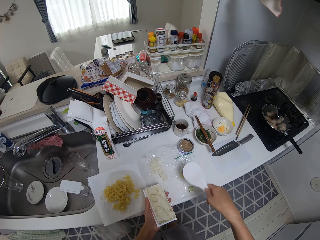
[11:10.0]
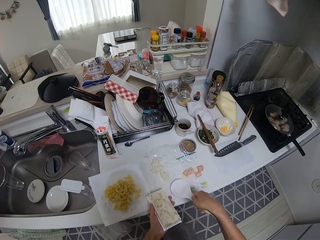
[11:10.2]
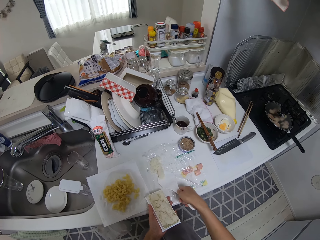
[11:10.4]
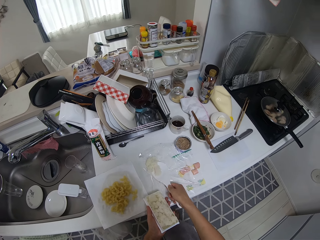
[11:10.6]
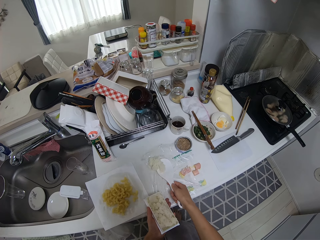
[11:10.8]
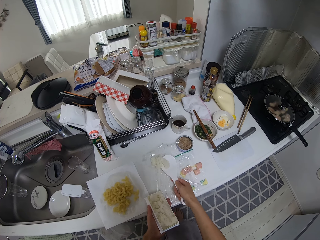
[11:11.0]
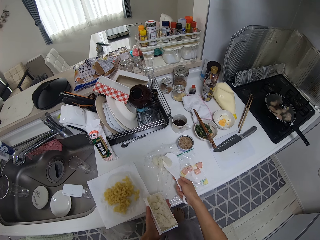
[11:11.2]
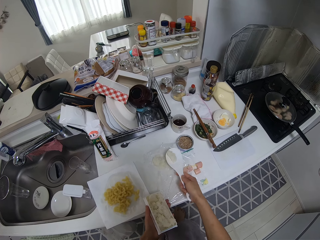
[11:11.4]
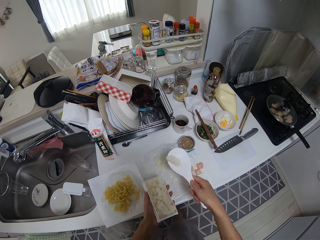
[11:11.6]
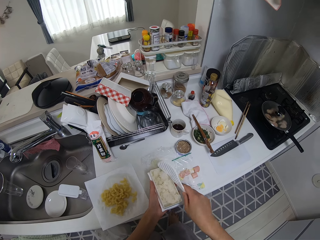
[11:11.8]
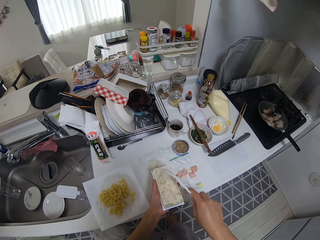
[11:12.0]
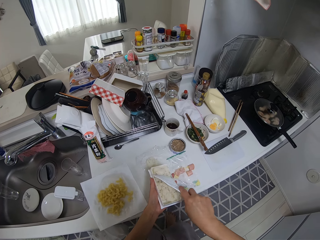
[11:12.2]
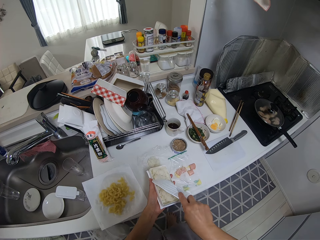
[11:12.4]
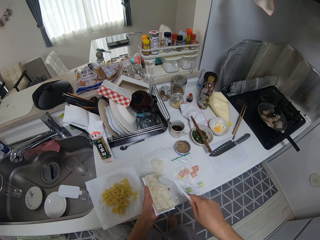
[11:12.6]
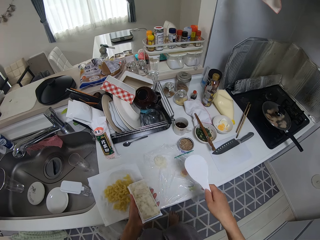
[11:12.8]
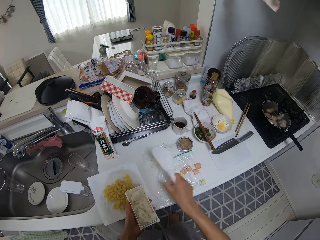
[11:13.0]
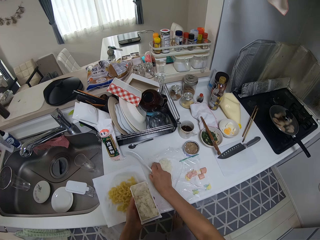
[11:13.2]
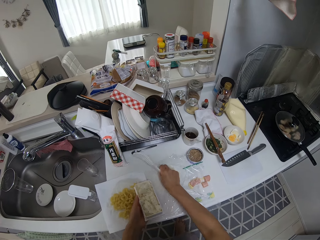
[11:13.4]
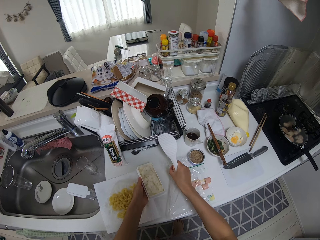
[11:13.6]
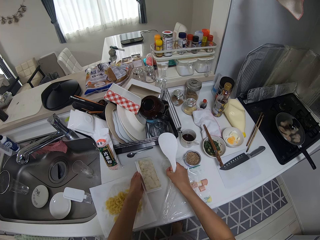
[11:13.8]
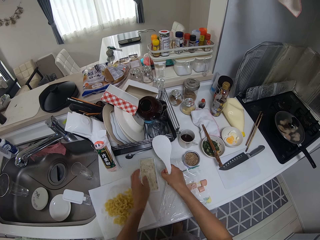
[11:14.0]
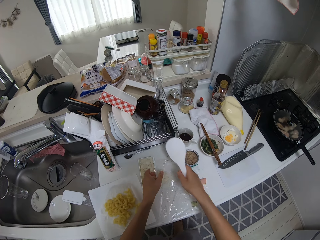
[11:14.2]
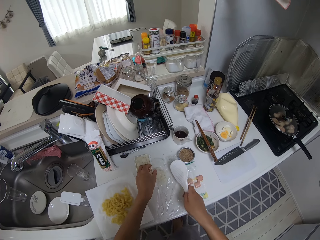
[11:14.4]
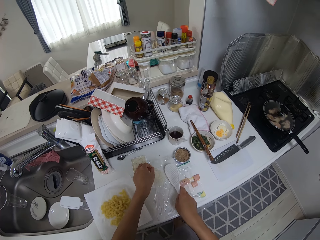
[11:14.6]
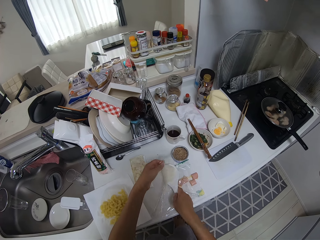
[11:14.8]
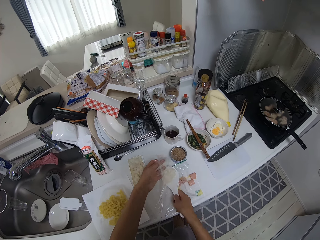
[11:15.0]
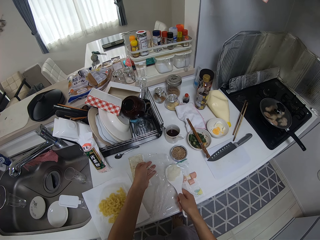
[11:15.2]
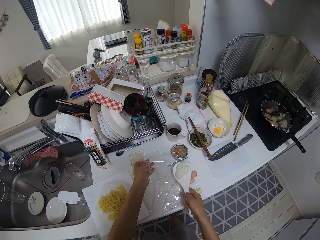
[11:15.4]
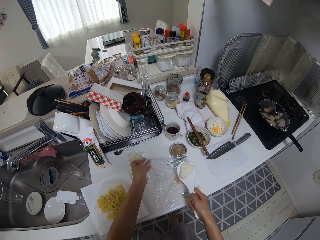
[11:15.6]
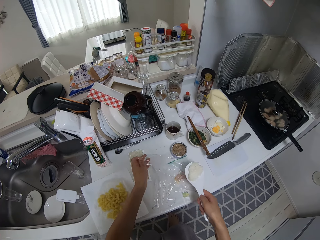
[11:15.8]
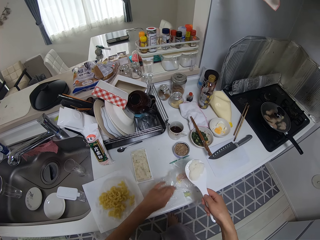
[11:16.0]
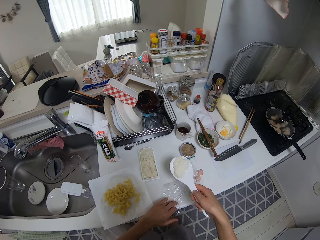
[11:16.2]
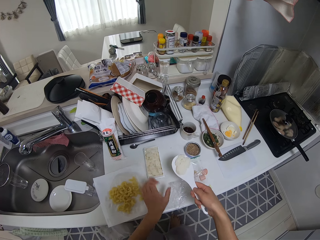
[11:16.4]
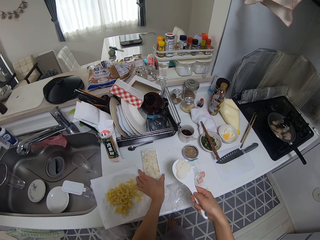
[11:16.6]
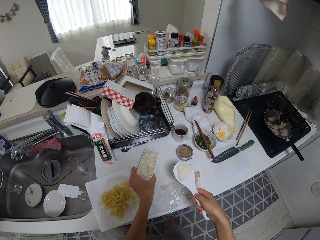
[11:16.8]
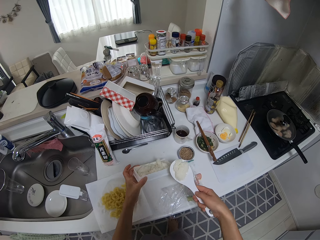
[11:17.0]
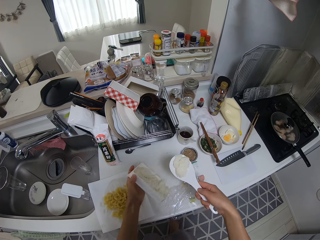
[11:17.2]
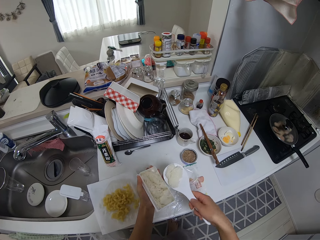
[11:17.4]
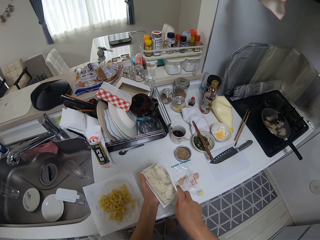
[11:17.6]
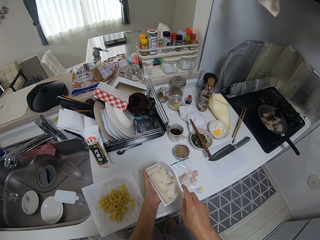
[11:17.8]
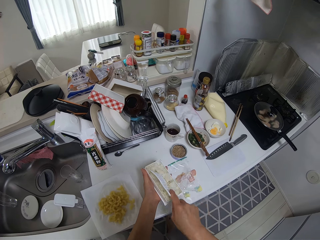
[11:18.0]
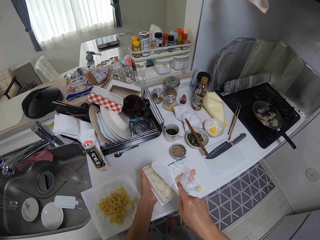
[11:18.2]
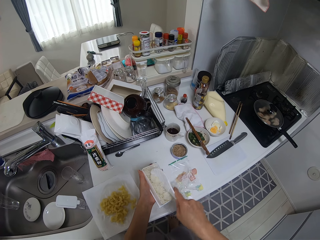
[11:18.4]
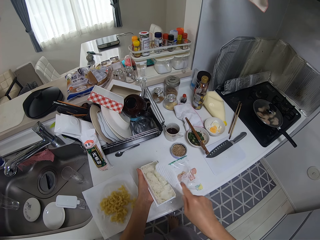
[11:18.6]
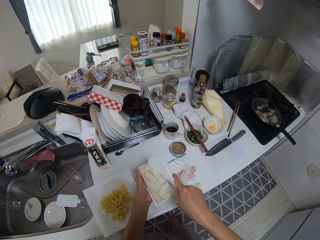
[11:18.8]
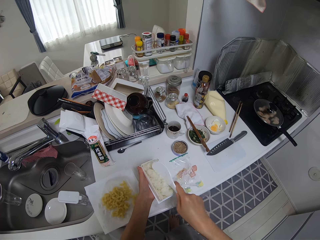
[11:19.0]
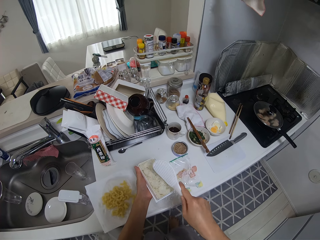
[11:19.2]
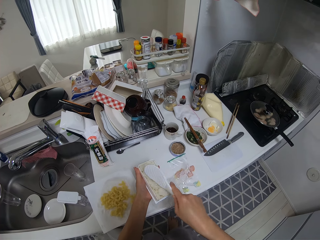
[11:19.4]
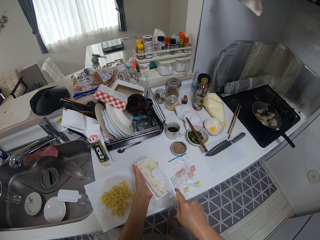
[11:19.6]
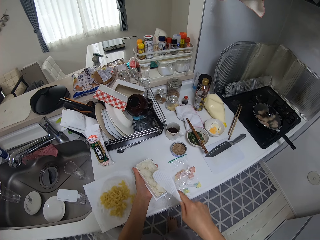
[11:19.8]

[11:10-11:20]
The camera wearer packs food from a nylon of food with the spoon. They pour food into the container with the spoon. They drop the container on the kitchen surface. They pack food from the nylon of food into the spoon. They put a dish on the sink. They pick up the container from the kitchen surface. They pour food into the container with the spoon.

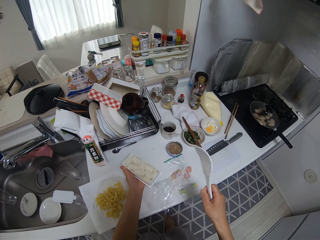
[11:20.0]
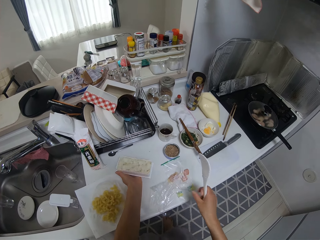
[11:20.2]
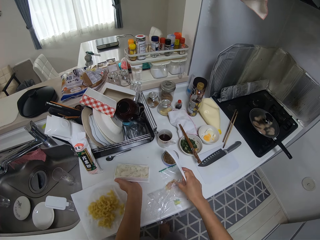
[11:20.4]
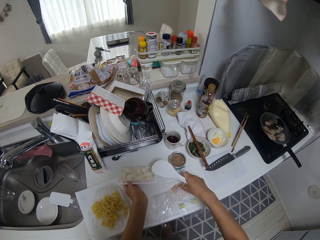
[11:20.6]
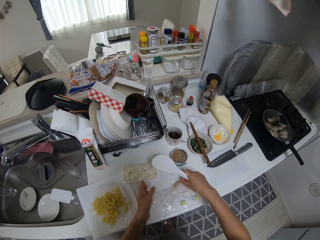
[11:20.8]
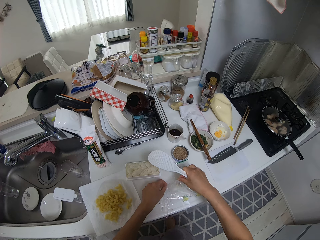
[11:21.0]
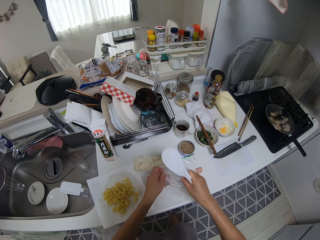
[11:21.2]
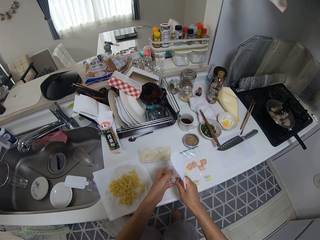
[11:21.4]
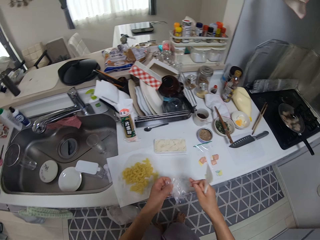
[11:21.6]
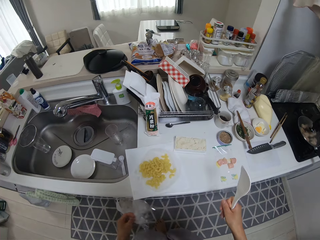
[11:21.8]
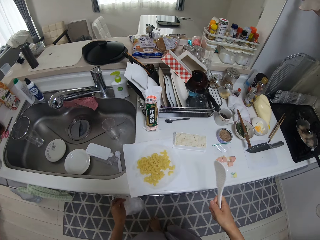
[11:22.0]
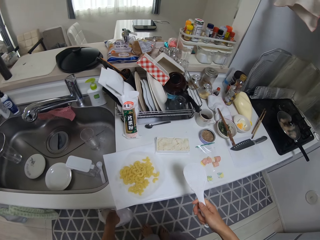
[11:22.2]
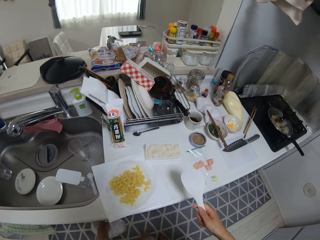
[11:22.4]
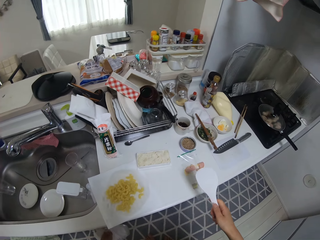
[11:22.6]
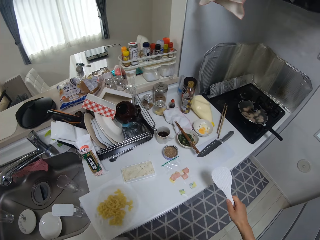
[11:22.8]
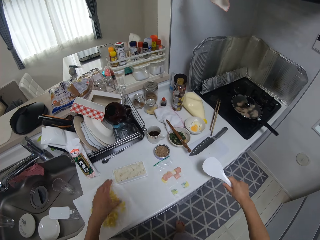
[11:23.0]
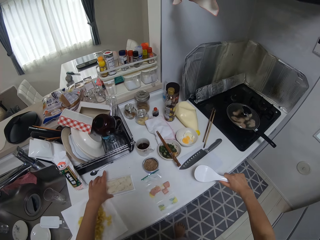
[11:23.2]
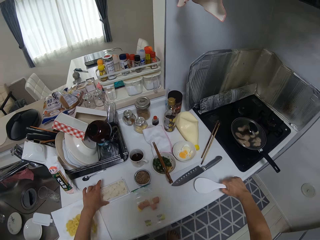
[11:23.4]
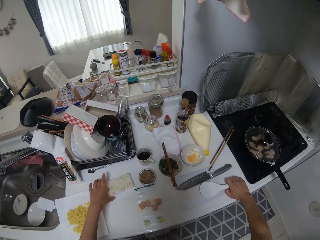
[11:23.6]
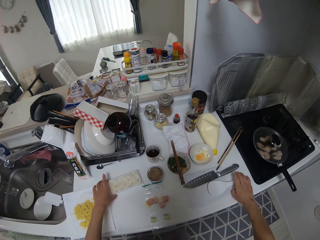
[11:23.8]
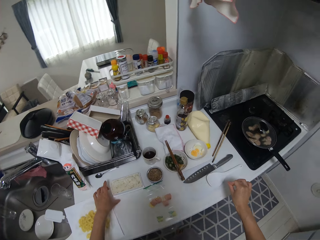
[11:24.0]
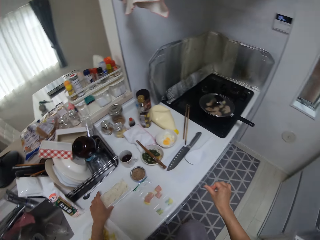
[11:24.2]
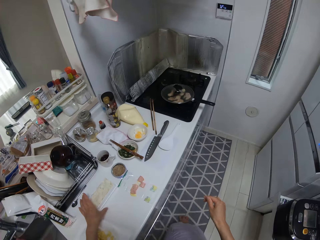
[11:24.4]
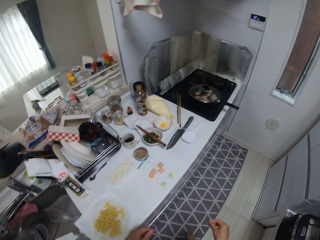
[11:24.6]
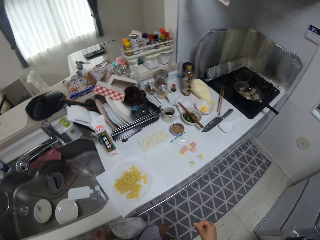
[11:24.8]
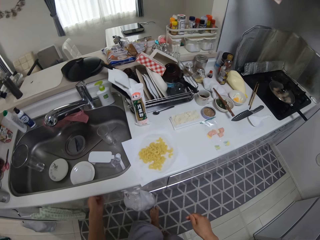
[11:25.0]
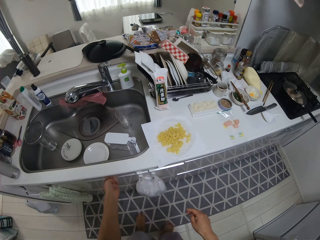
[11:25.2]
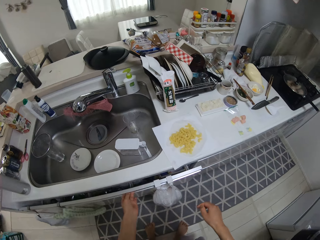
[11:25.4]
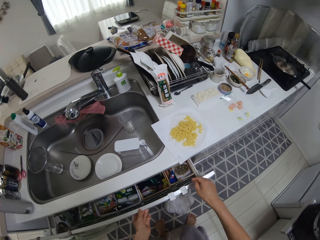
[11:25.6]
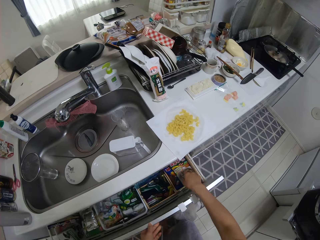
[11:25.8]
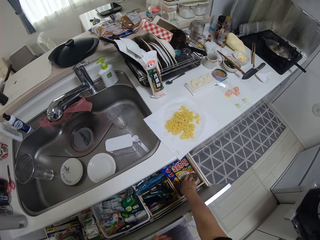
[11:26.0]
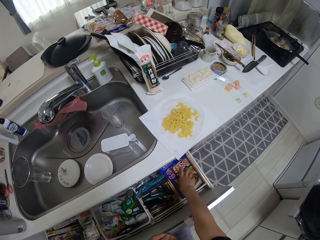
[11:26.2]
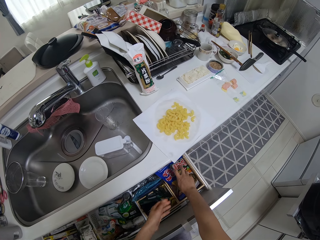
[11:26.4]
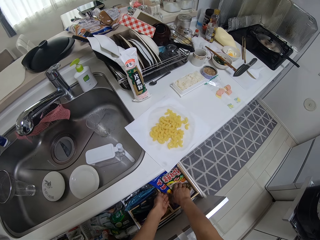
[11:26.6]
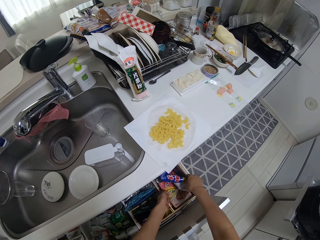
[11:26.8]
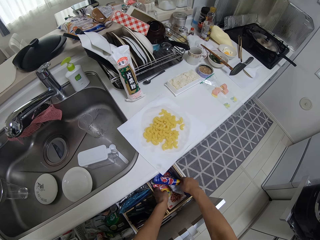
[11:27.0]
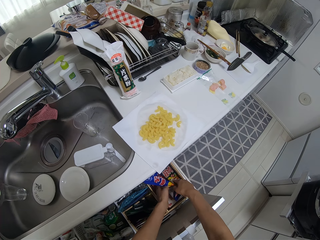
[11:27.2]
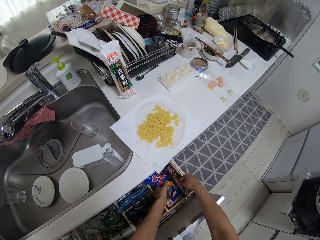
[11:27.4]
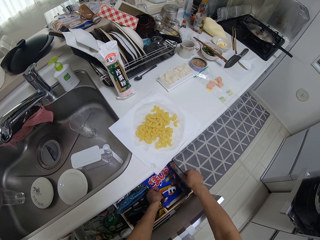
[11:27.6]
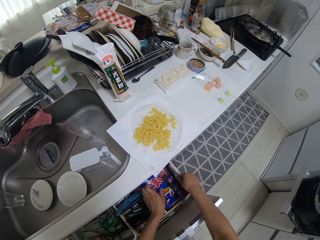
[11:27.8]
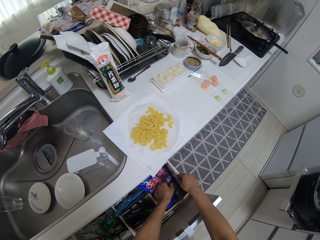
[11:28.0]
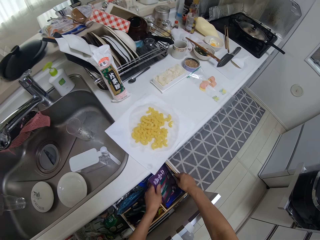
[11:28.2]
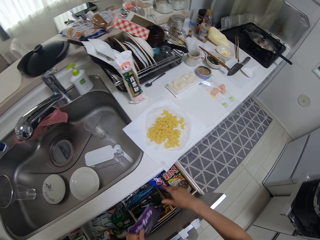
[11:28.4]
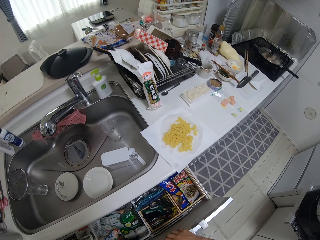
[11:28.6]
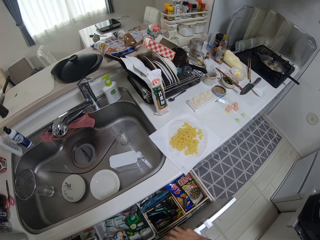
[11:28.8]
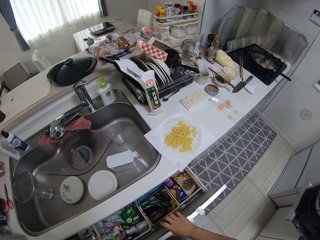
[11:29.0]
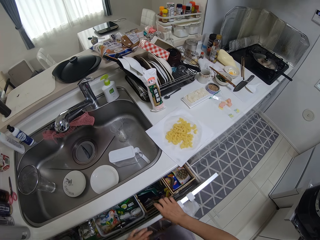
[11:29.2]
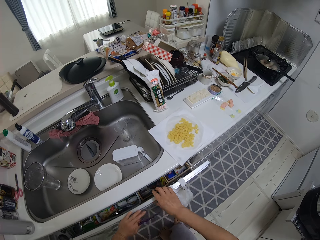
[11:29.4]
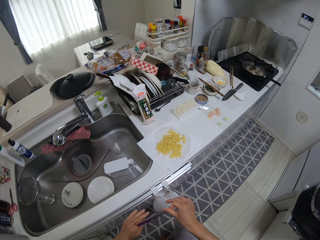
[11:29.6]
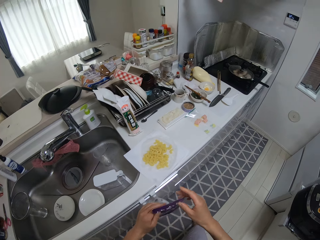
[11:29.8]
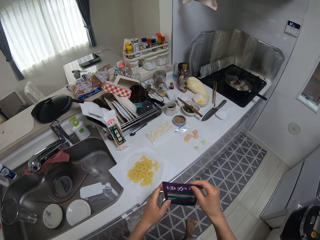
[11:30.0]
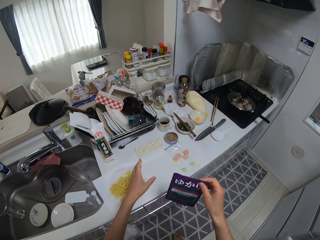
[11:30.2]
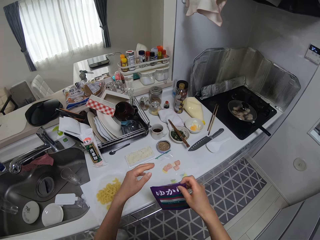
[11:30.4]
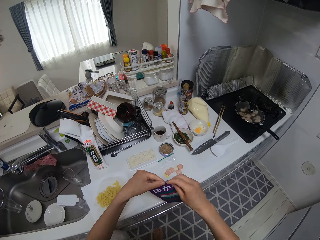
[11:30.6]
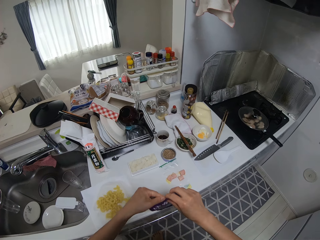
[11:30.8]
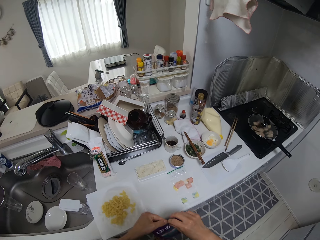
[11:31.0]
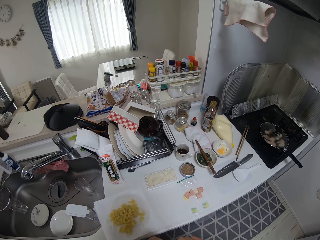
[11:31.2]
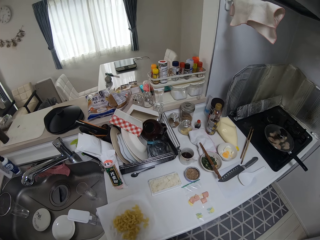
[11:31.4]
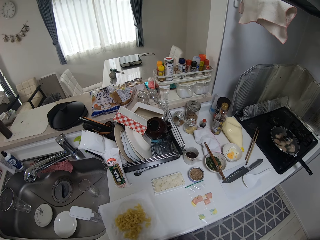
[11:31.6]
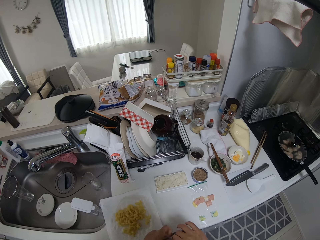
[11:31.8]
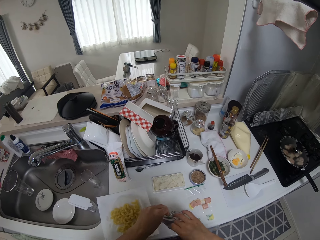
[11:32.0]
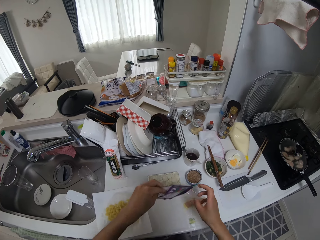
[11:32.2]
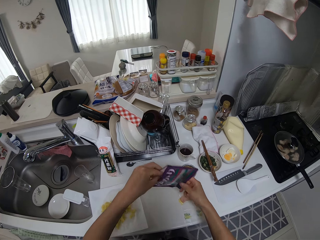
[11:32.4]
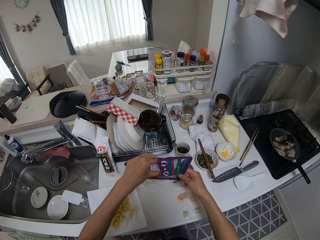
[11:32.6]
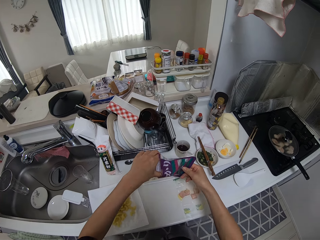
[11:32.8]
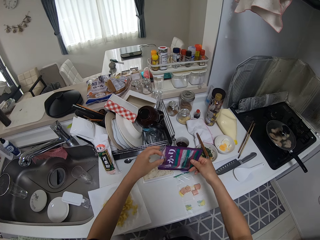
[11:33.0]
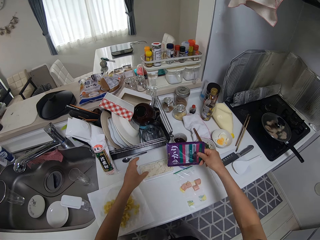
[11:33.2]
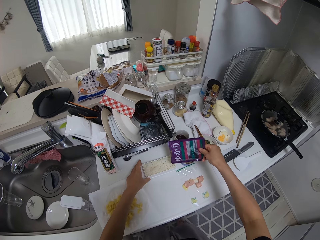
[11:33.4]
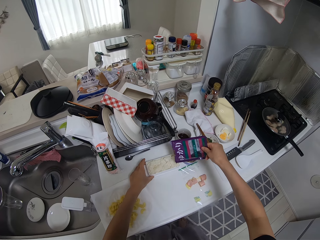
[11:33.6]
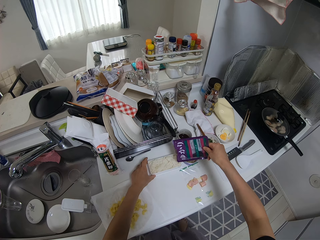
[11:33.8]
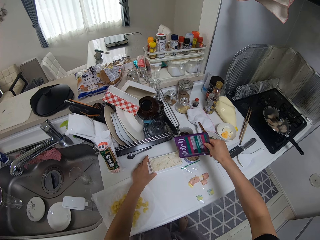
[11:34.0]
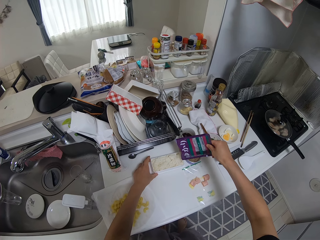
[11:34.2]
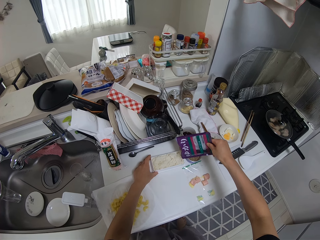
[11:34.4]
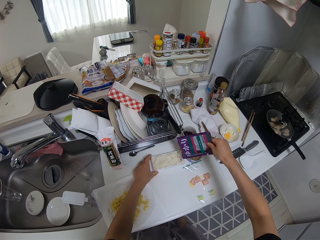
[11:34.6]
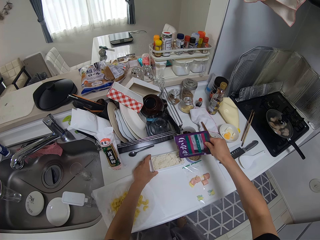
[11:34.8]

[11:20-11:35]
The camera wearer drops the container on the kitchen surface. She folds the nylon with her hands. She disposes the nylon into the trash bin. She drops the spoon on the kitchen surface. She moves the container on the kitchen surface. She opens the kitchen drawer with her left hand. She moves foodstuffs in the drawer. She picks up a food package, the curry sauce, from the drawer. She closes the kitchen drawer with her hands. She shakes the food package with her hand. She opens the food package with her left hand.
